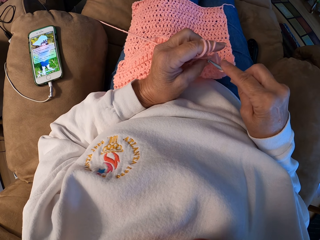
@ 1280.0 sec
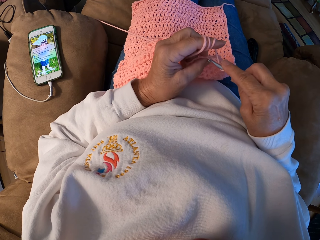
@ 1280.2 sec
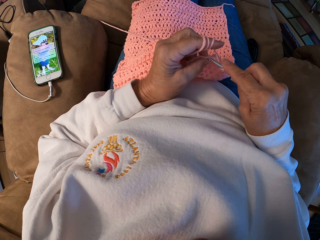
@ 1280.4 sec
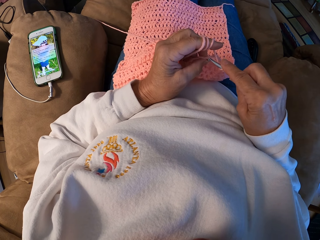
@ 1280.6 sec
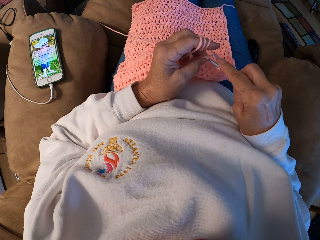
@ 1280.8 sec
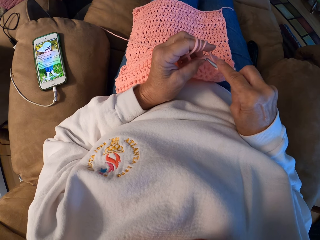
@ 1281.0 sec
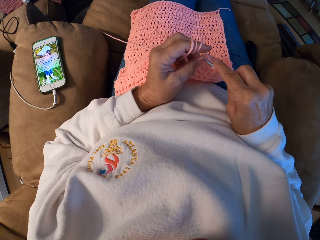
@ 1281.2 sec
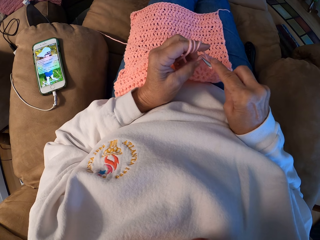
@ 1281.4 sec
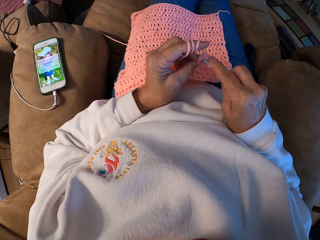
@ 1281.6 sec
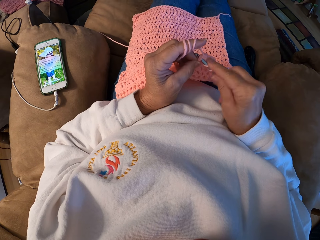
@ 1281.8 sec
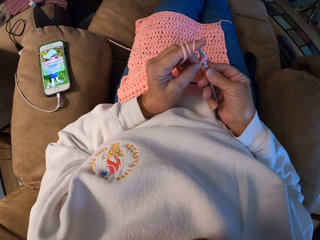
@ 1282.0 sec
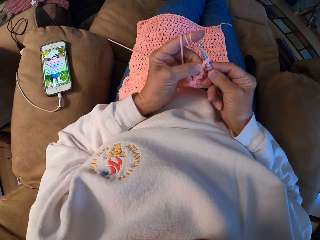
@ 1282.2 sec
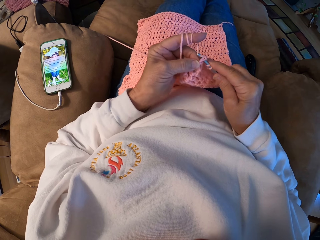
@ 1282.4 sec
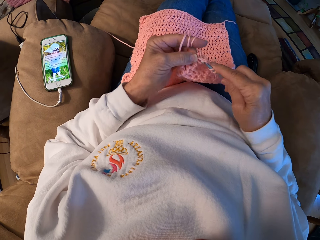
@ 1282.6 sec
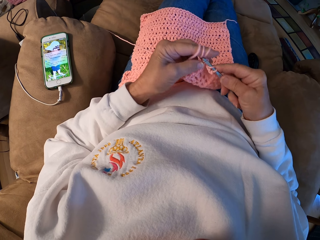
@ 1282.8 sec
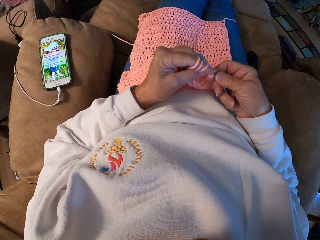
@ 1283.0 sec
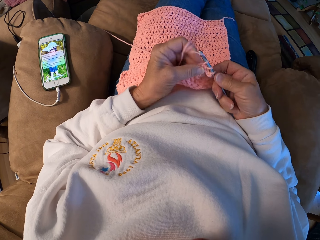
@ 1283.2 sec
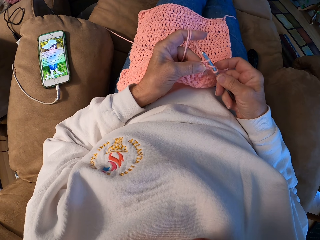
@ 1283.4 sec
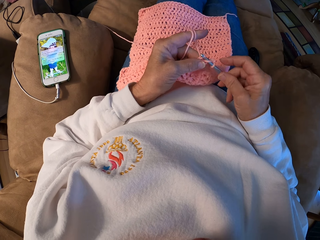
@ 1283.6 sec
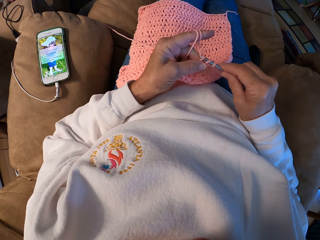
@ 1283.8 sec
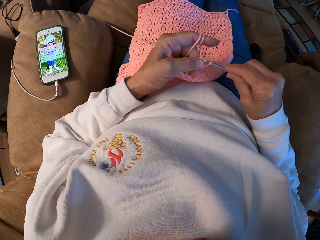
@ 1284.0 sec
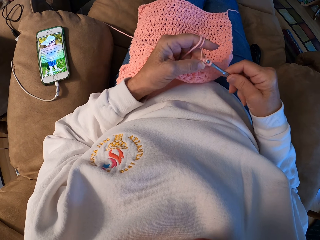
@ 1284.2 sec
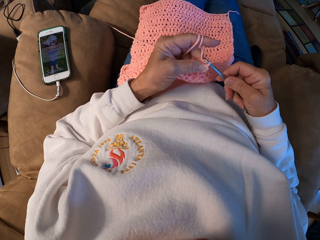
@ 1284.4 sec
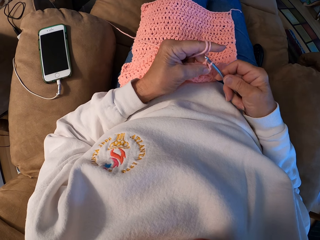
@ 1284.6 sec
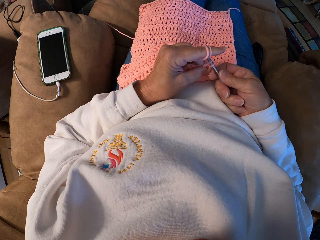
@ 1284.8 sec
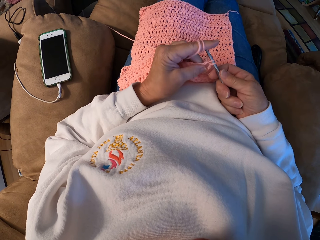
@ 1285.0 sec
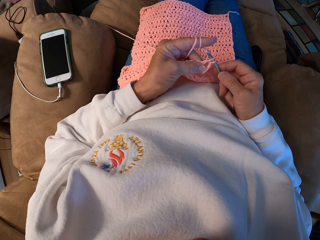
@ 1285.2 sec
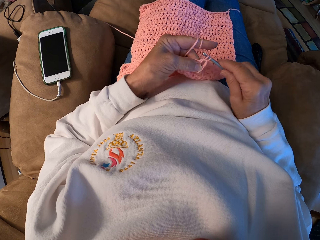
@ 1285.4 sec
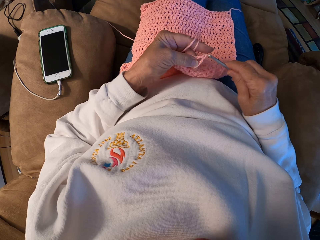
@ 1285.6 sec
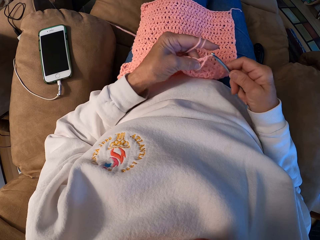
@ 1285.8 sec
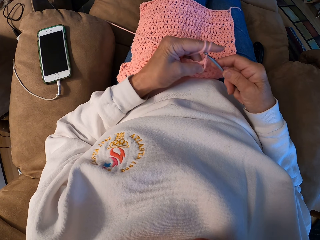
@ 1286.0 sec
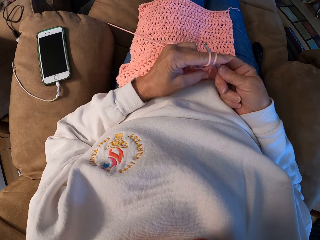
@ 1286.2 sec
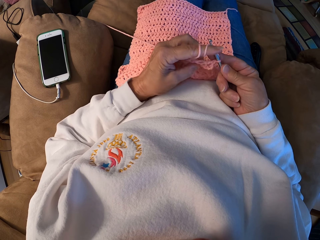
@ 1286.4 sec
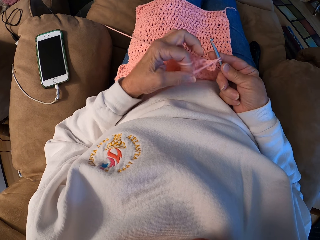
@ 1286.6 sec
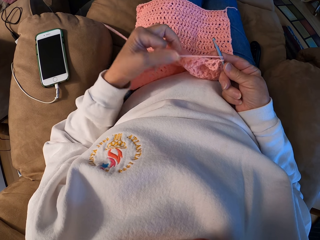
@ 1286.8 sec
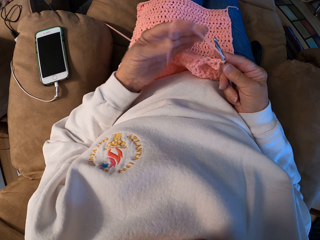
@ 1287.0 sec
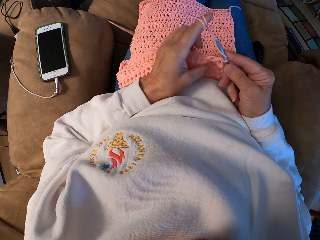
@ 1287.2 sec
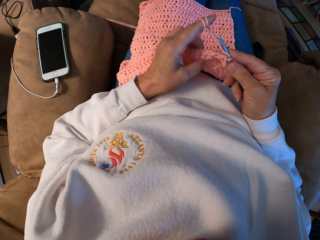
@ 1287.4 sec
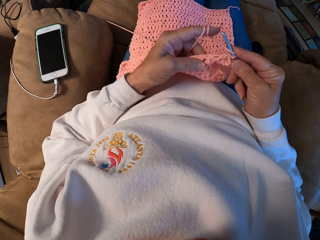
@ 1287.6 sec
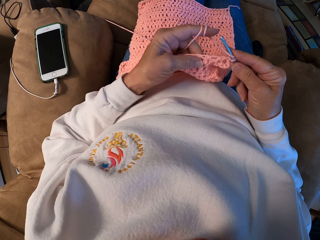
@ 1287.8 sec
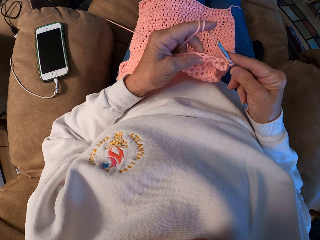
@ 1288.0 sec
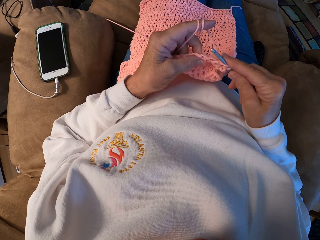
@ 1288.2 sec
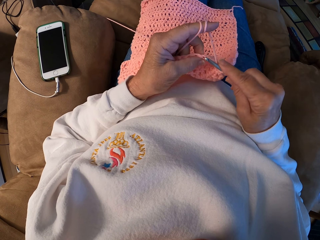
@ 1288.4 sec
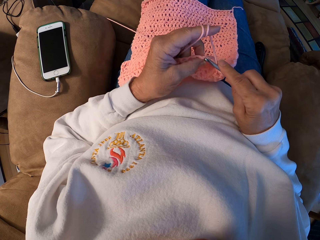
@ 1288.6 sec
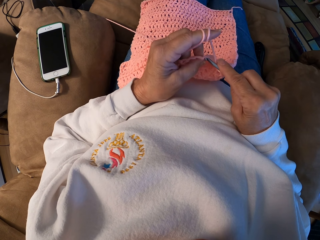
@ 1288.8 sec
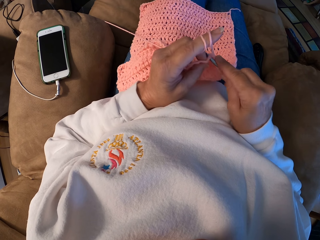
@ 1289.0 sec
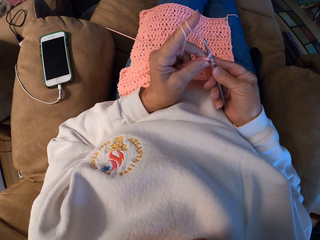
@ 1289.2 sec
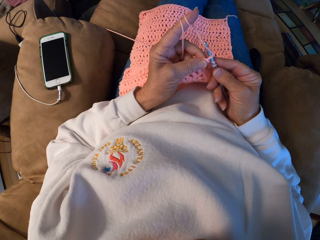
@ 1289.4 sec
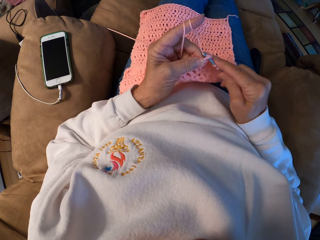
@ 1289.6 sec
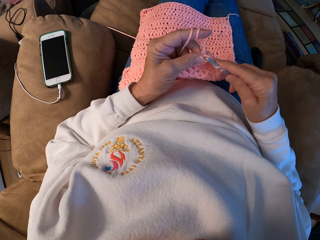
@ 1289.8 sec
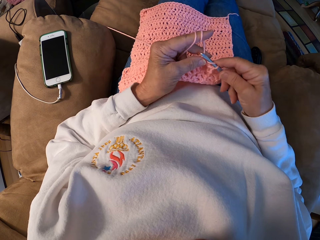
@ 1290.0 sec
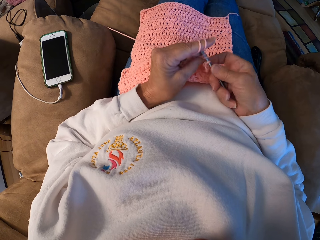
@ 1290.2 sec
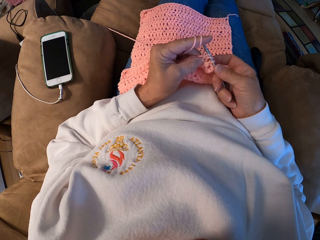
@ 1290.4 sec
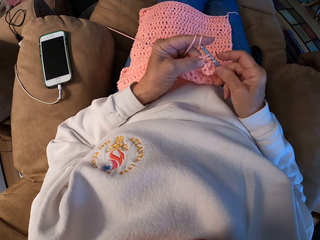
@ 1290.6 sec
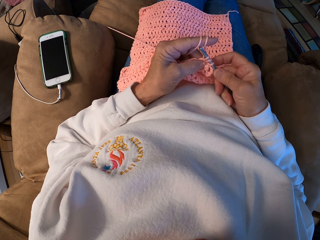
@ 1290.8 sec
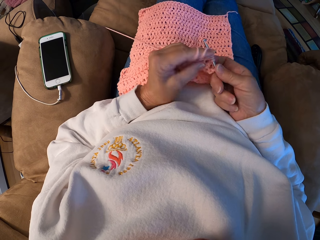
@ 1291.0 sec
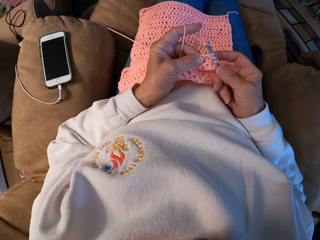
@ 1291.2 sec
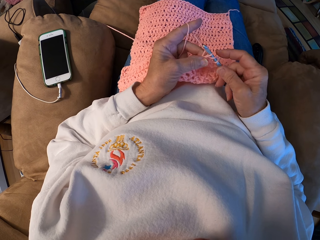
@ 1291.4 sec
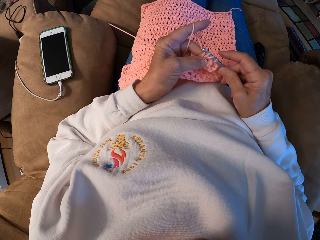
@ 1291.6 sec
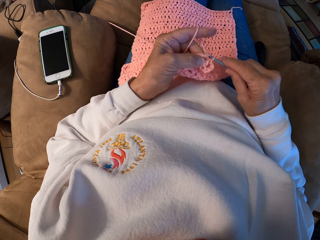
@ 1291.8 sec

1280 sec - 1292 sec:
The camera wearer rolls a yarn around her left index finger. She crochets with the yarn.

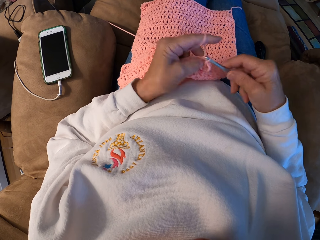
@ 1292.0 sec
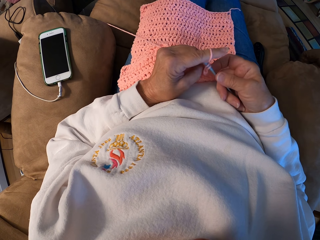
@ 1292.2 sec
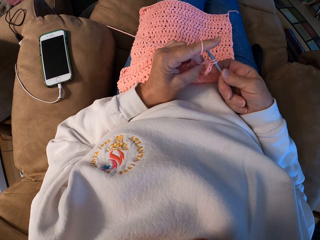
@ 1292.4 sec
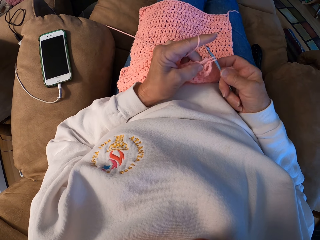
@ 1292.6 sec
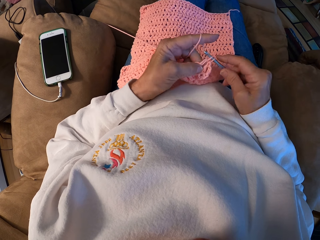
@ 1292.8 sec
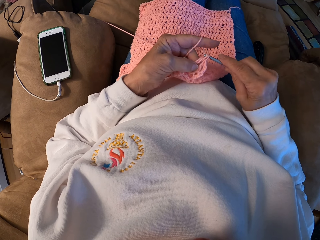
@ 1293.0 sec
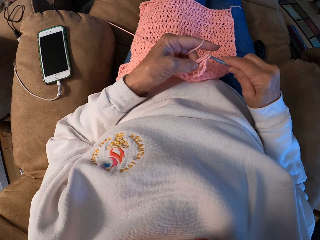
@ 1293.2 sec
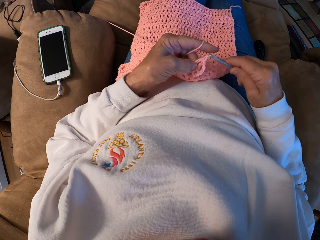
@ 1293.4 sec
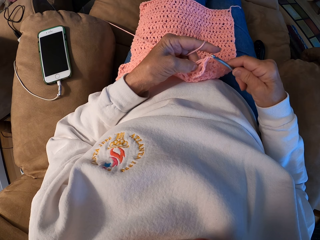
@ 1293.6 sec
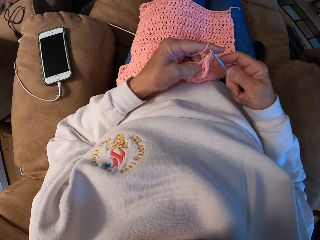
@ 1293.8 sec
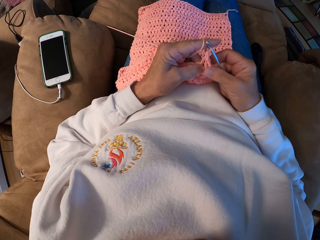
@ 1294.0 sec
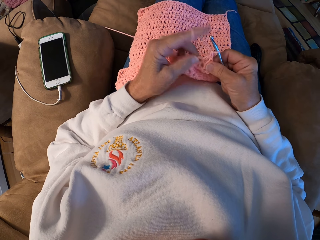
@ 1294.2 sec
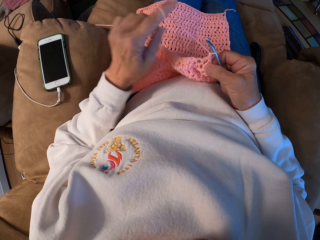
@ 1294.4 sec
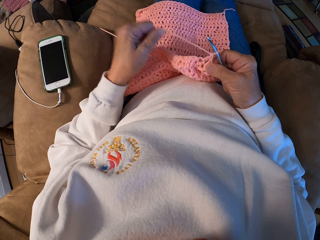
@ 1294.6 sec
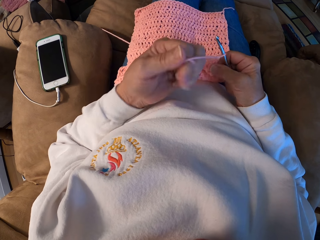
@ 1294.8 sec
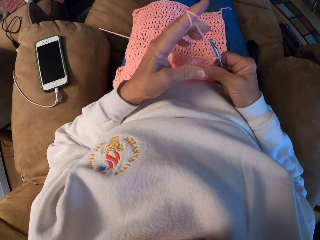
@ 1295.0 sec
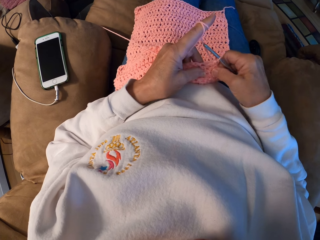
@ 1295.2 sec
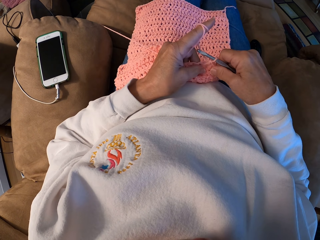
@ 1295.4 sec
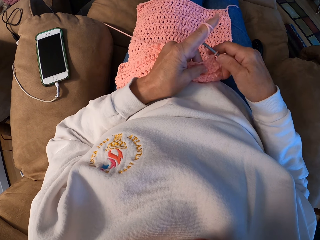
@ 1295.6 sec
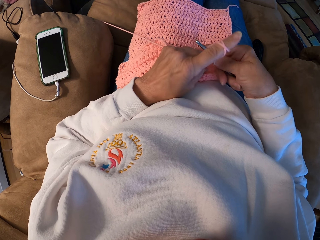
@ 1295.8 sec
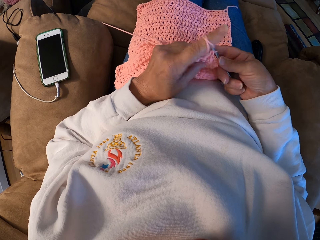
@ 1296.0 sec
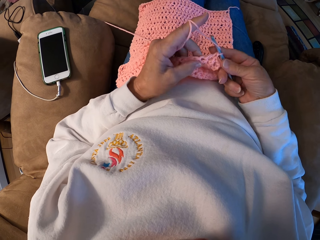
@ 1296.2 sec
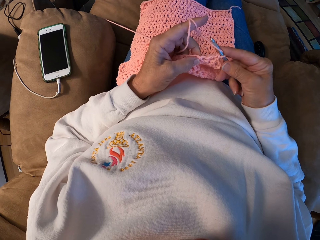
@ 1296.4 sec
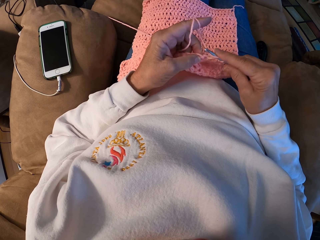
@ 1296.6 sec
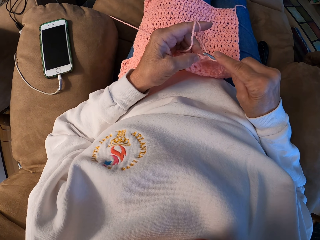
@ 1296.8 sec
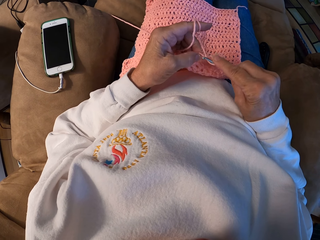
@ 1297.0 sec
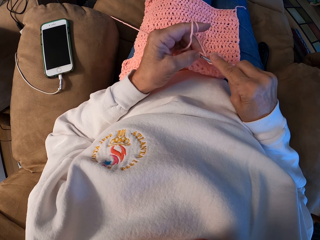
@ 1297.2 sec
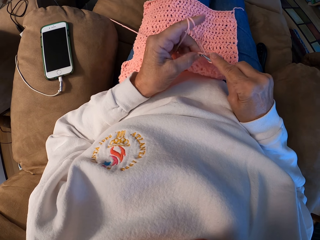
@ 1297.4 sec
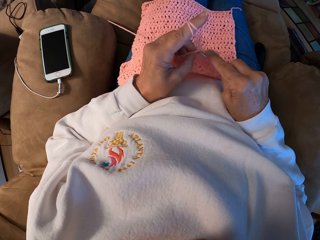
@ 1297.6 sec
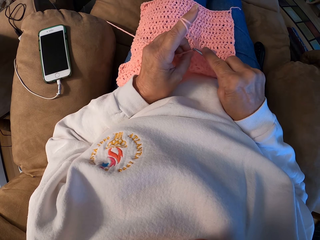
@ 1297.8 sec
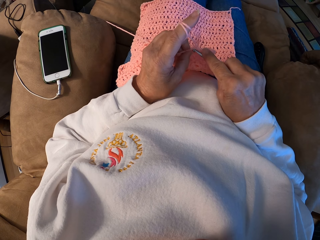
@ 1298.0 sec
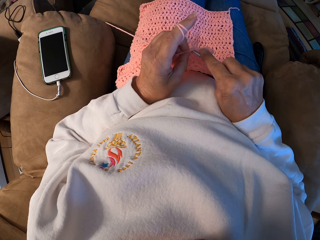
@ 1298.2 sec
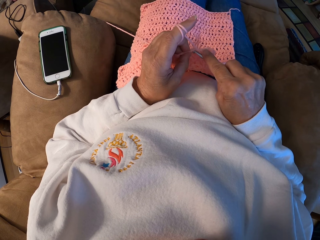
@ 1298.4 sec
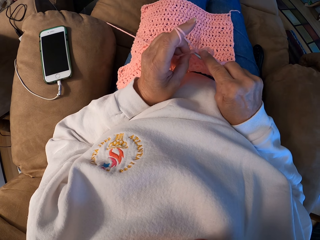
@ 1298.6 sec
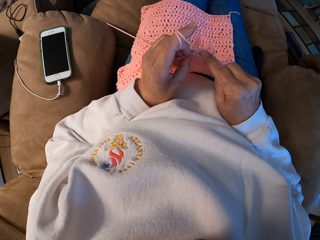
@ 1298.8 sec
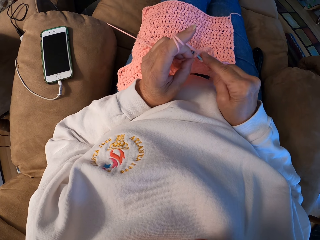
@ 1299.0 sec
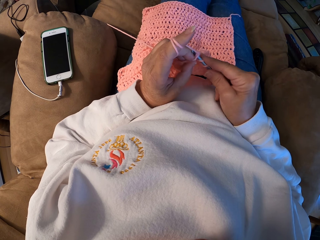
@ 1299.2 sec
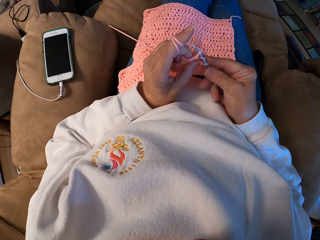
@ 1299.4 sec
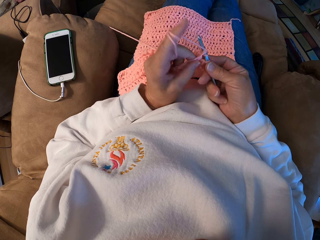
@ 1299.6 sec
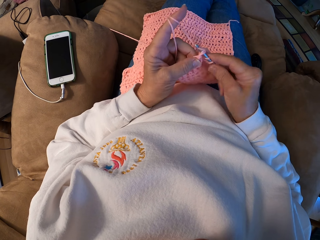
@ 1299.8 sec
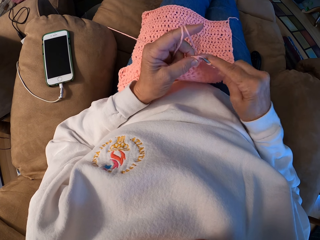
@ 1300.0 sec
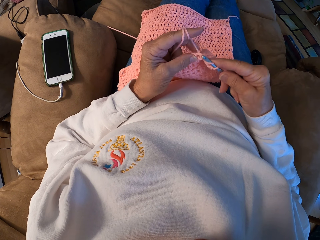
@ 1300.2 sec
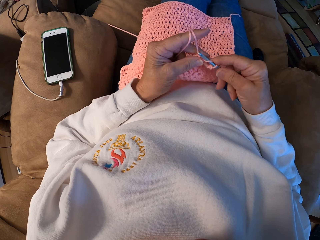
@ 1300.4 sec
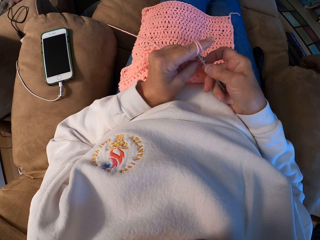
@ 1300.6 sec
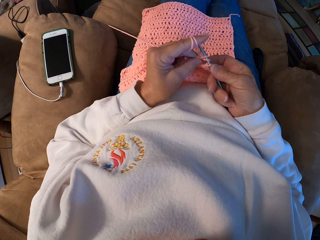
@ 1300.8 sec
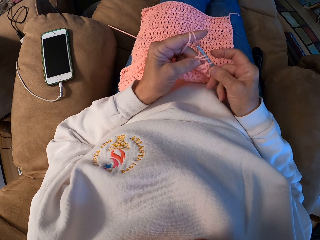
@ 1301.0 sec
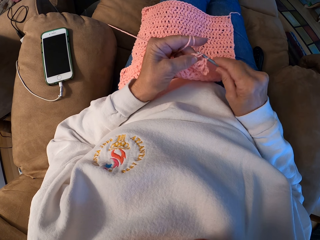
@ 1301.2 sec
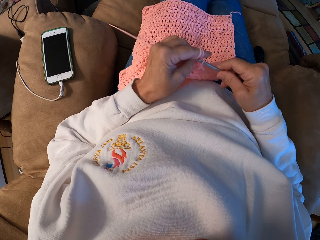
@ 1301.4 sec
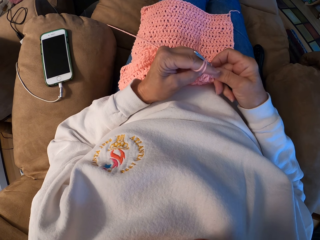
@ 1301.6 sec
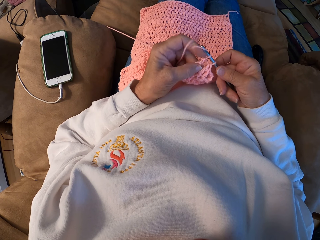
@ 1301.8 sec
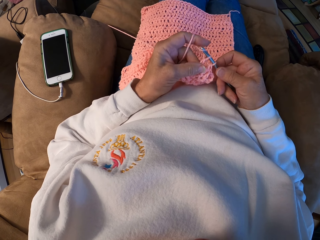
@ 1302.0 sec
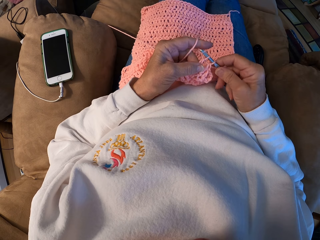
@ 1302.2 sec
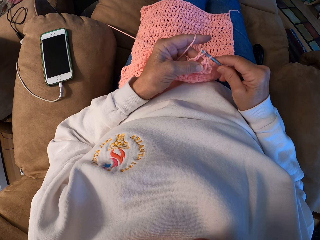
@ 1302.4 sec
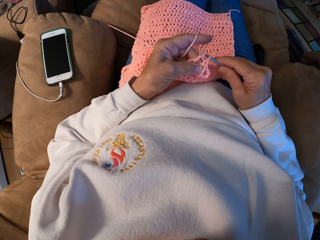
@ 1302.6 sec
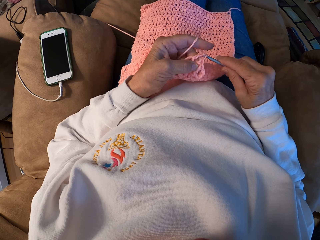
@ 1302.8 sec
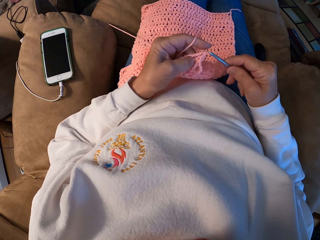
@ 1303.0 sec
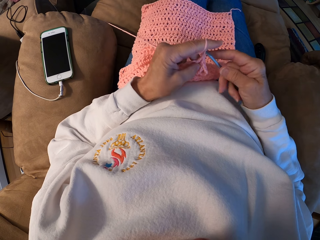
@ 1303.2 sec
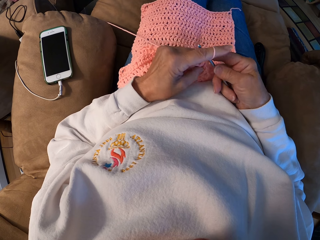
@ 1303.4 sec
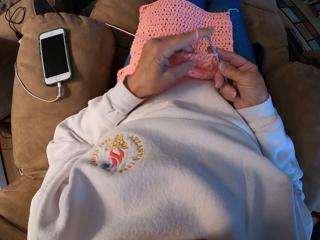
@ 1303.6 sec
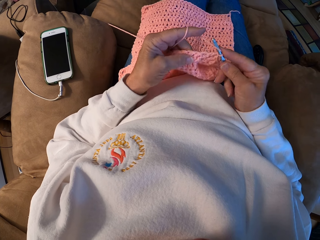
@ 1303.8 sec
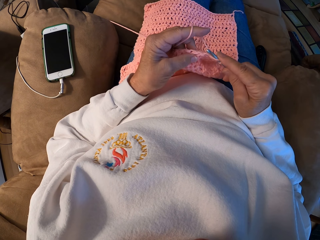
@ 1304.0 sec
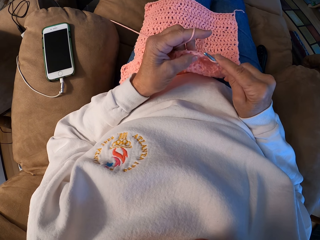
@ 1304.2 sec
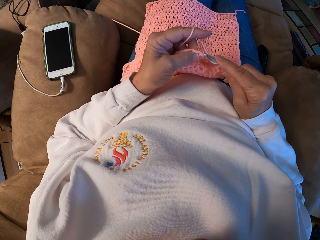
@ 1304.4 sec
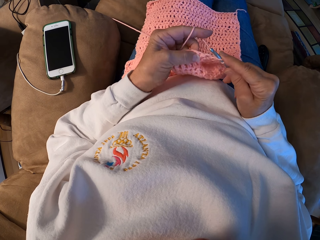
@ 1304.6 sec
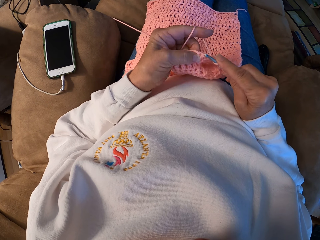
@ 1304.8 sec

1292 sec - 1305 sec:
The camera wearer rolls a yarn around her left index finger. She crochets with the yarn.
